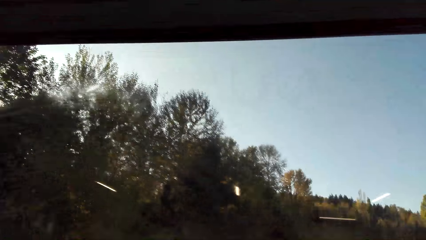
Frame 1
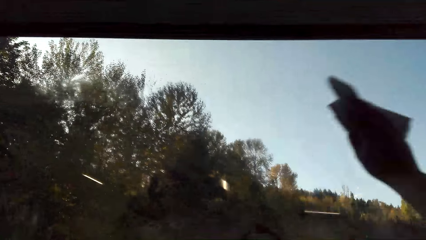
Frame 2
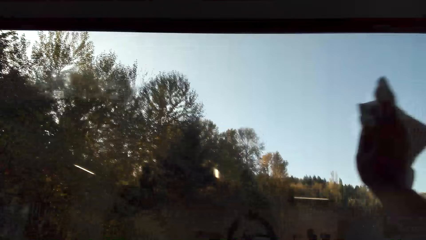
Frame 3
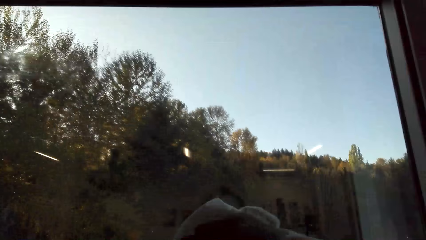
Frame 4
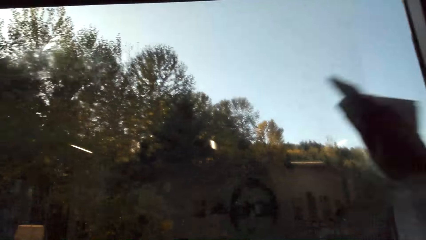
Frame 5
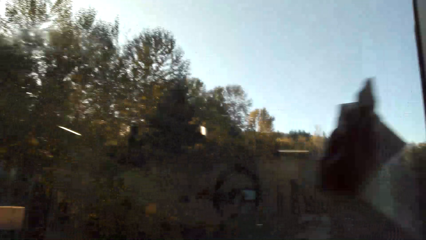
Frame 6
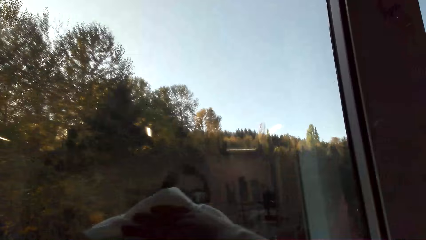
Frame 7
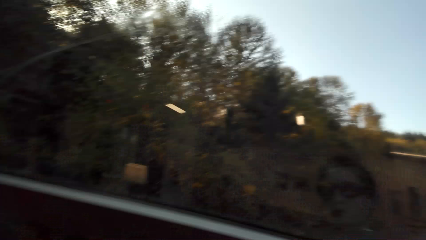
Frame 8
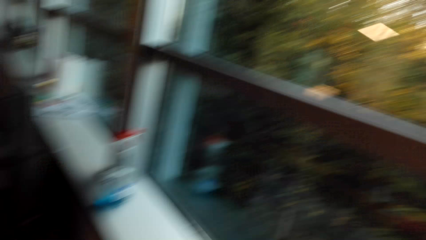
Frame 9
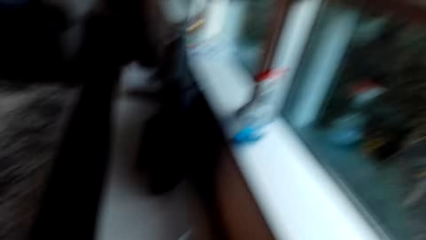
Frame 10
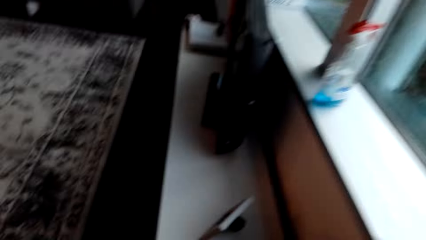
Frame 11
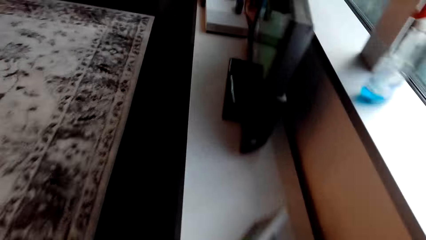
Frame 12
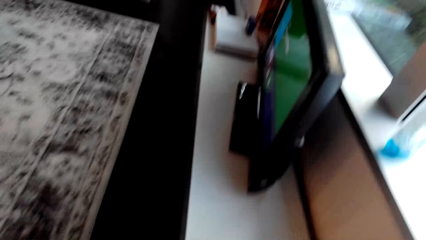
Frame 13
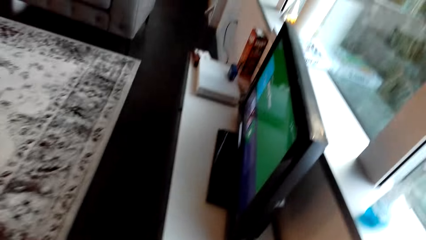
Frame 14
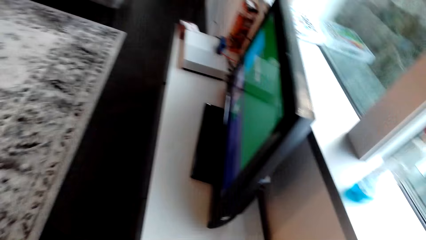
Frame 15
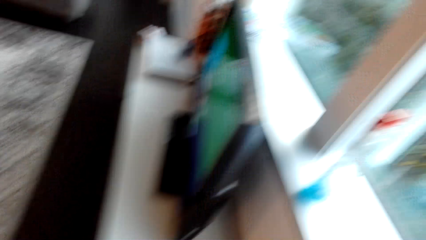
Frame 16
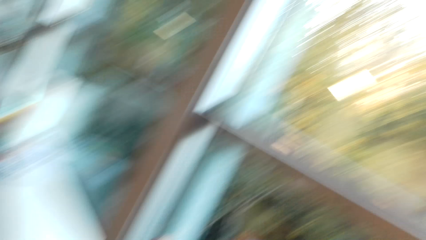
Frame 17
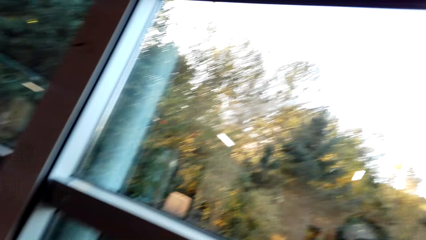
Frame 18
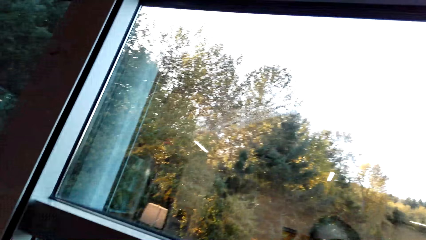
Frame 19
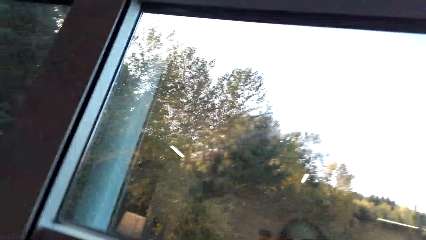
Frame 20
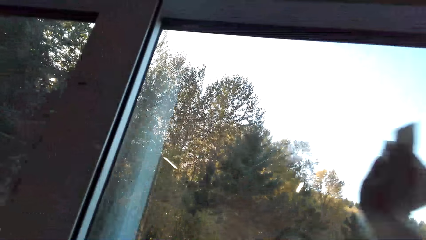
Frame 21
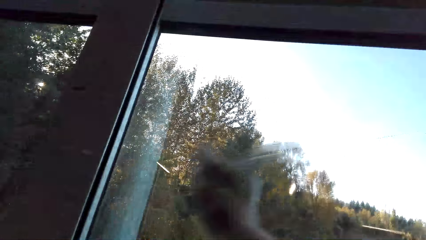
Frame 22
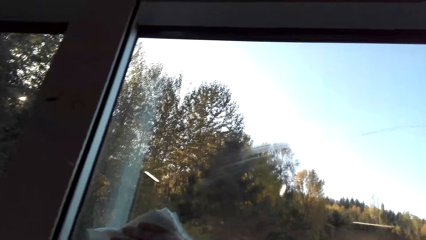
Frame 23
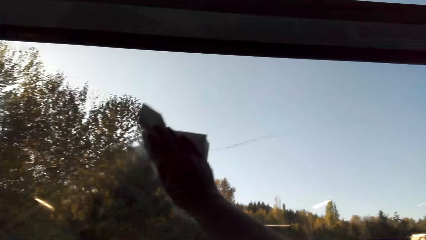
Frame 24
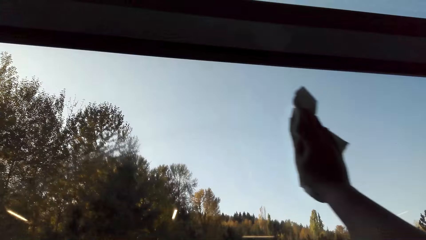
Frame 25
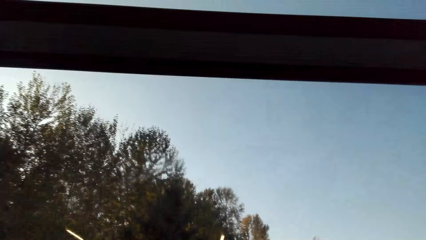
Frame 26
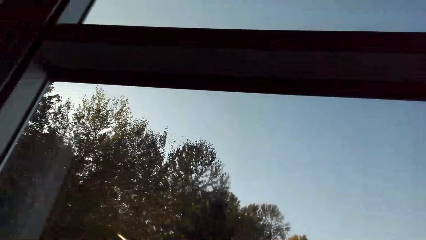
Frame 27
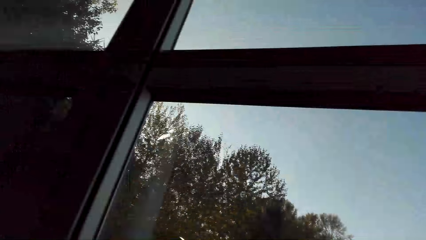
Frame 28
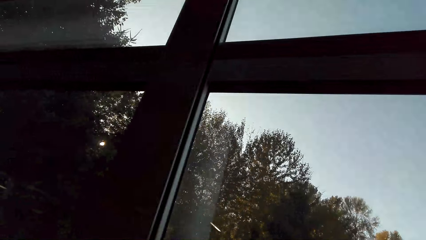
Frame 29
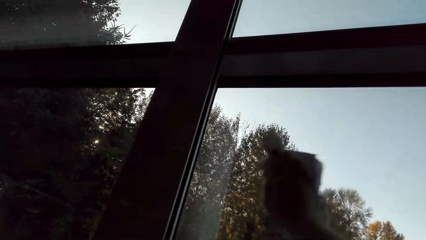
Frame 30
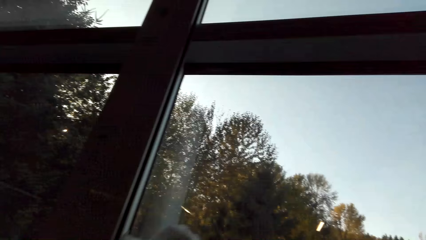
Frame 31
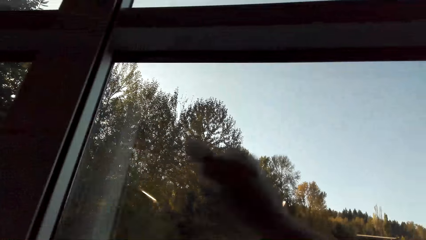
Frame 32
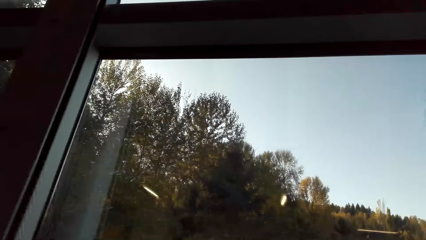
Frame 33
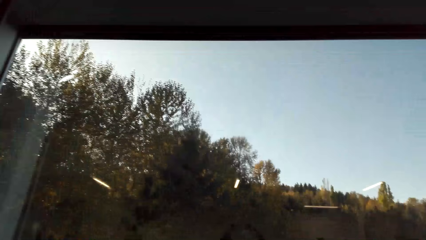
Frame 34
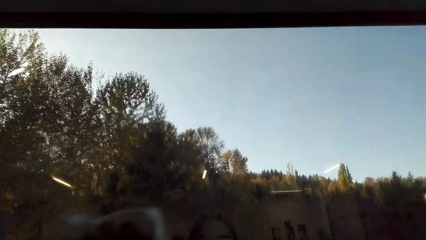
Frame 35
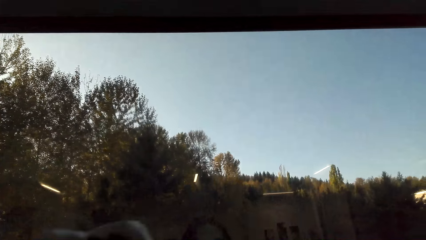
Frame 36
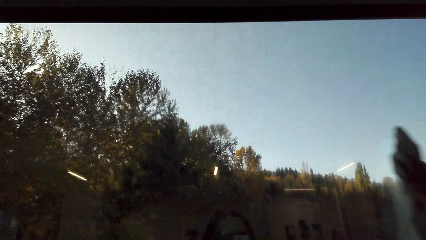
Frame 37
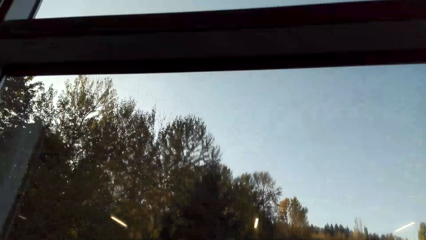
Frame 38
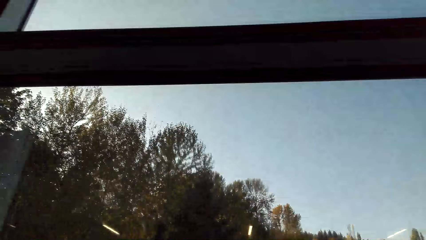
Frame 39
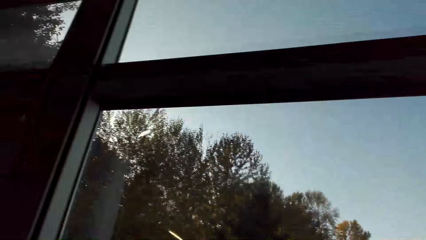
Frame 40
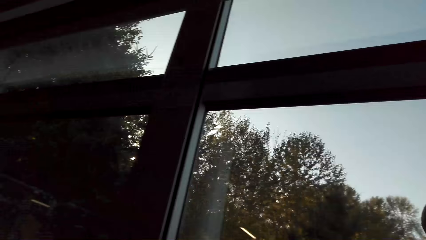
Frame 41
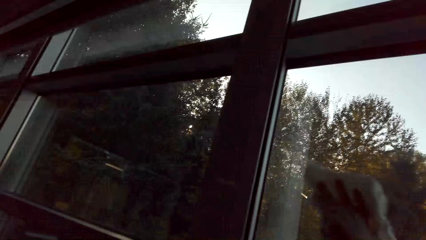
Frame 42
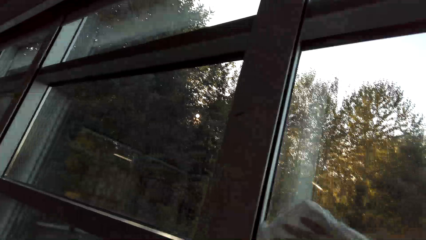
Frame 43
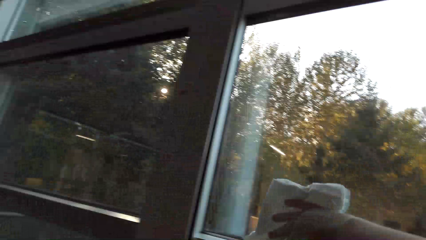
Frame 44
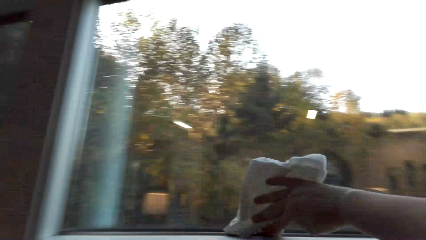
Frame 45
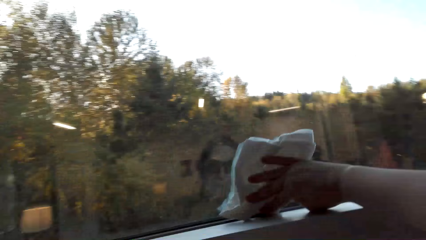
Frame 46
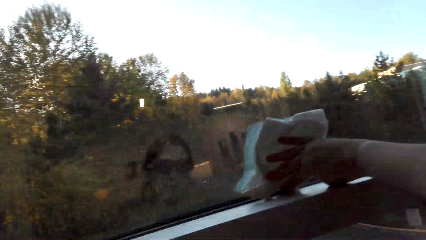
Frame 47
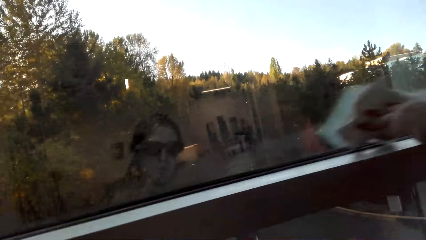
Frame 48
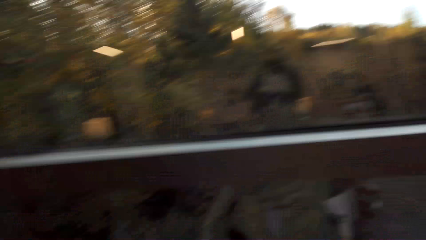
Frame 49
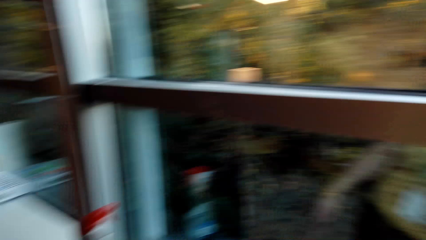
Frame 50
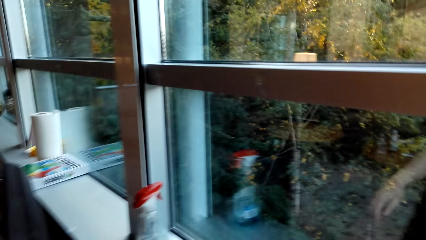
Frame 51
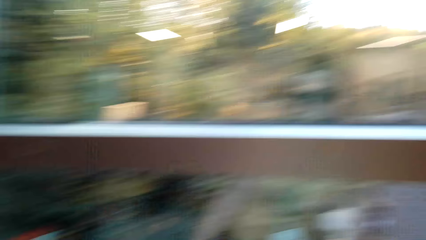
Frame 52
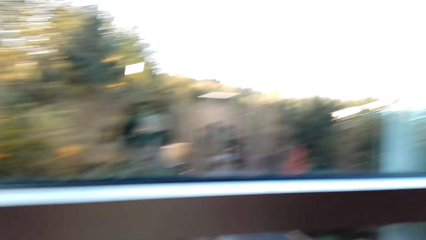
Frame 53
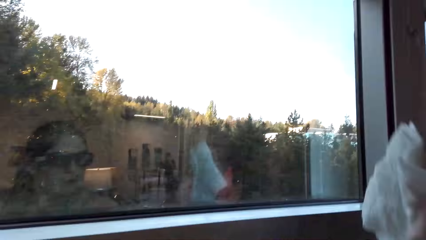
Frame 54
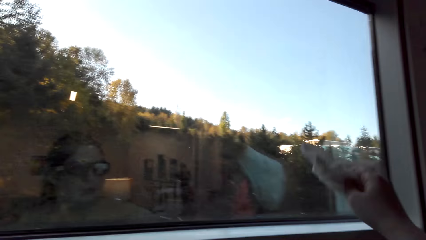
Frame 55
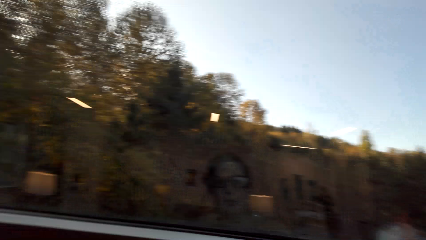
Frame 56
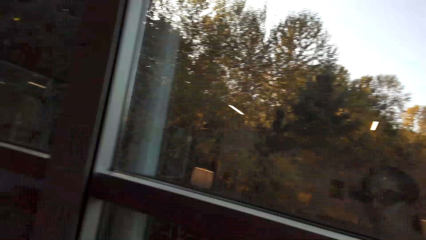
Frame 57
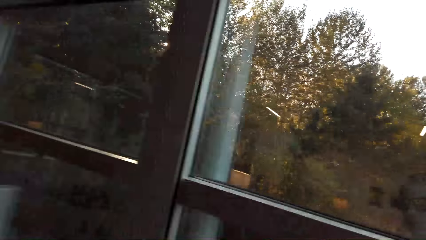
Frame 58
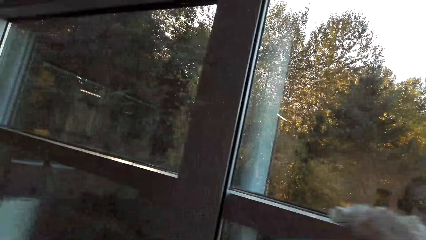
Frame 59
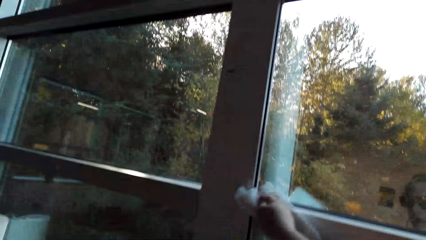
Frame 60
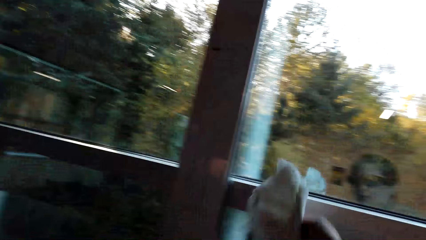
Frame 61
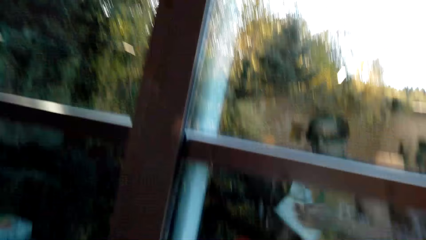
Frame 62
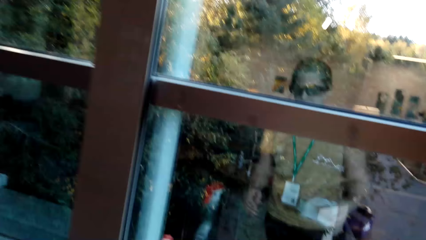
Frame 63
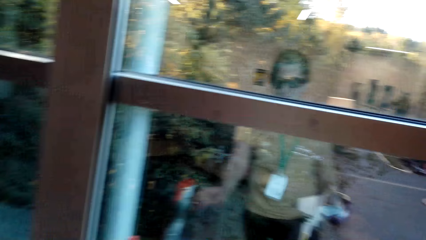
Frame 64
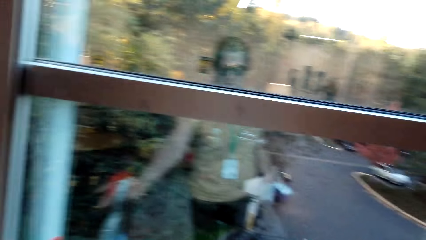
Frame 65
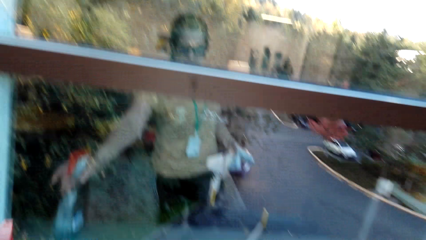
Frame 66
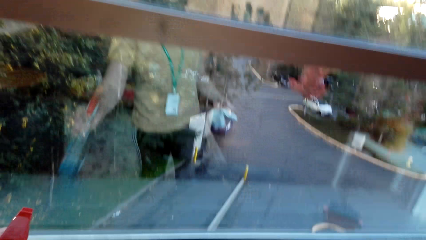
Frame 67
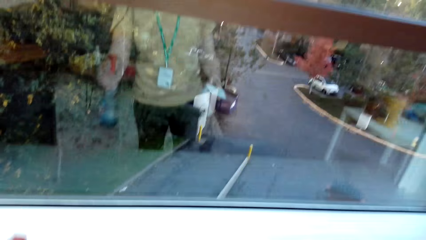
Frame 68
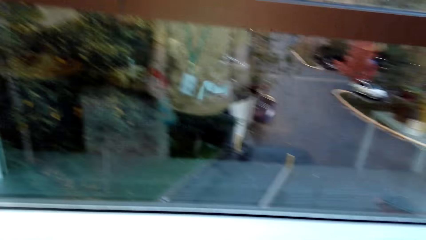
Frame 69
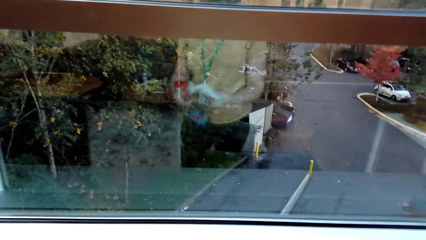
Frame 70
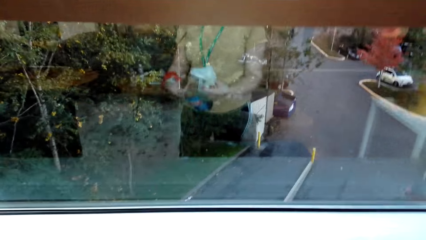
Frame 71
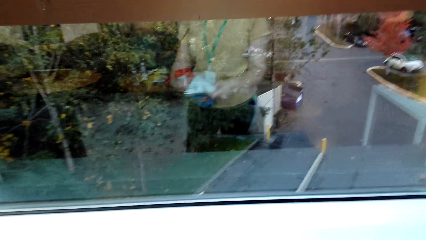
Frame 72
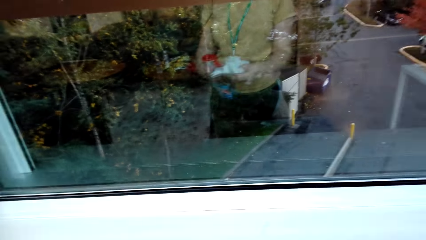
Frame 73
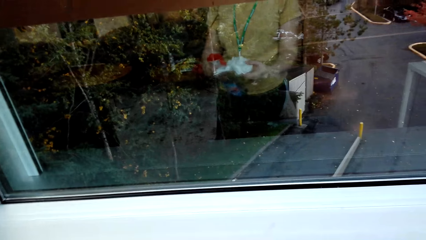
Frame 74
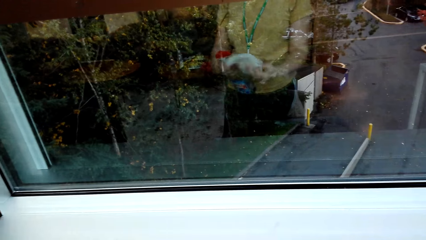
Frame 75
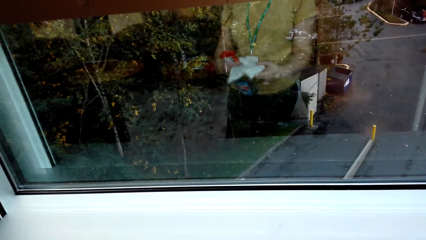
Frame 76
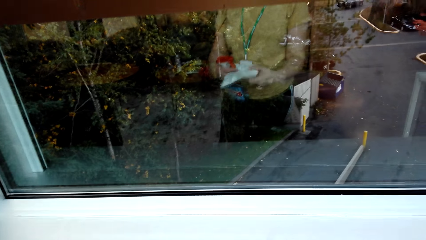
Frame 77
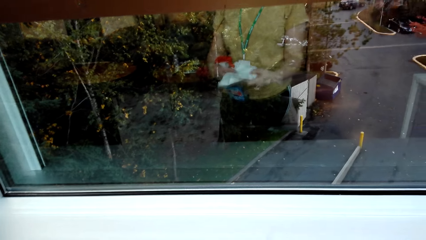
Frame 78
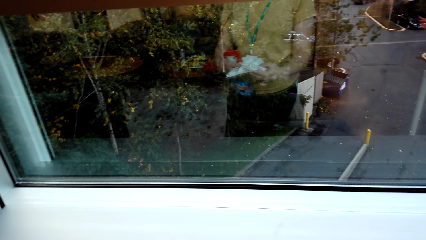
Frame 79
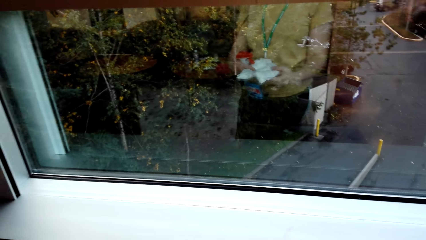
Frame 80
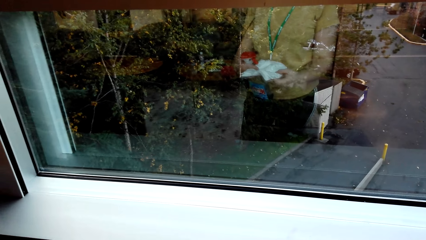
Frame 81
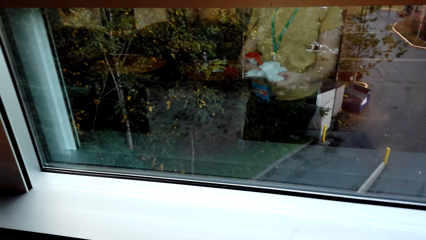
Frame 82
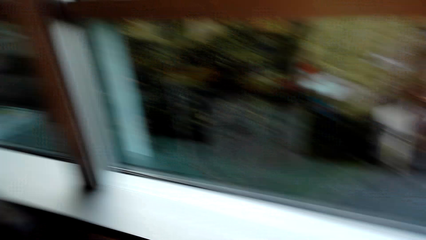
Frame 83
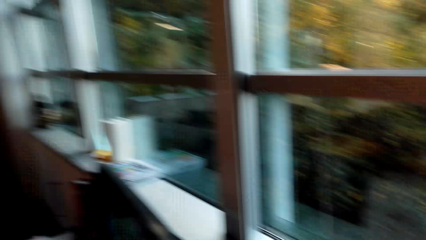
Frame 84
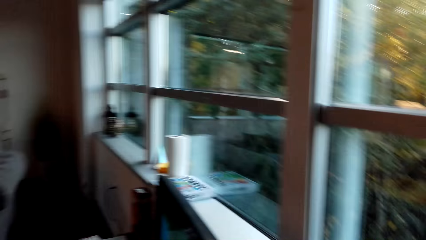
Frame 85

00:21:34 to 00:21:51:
The camera wearer looks around. They wipe the window pane. They spray the cloth.
